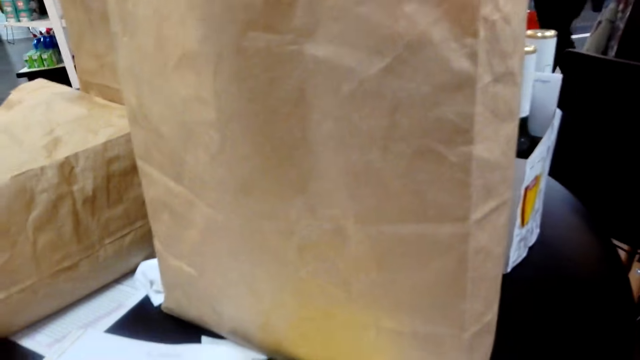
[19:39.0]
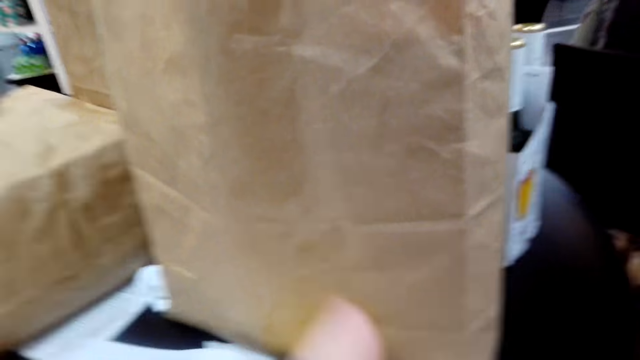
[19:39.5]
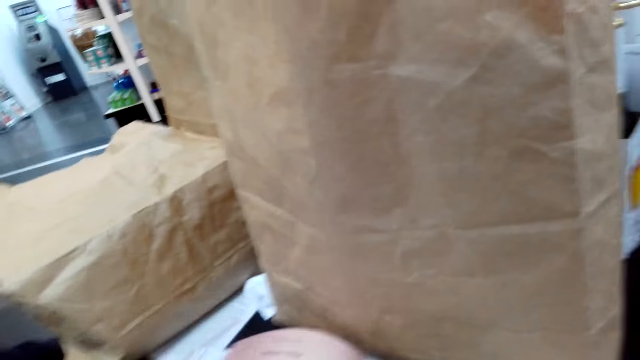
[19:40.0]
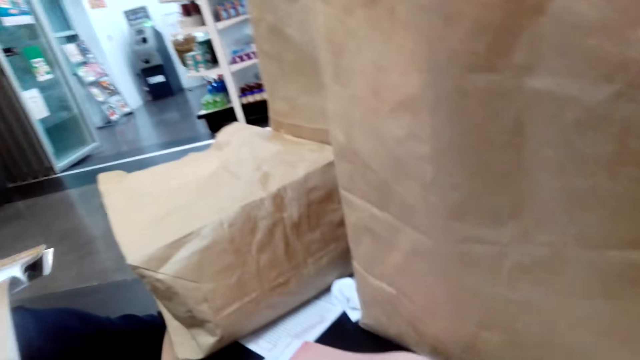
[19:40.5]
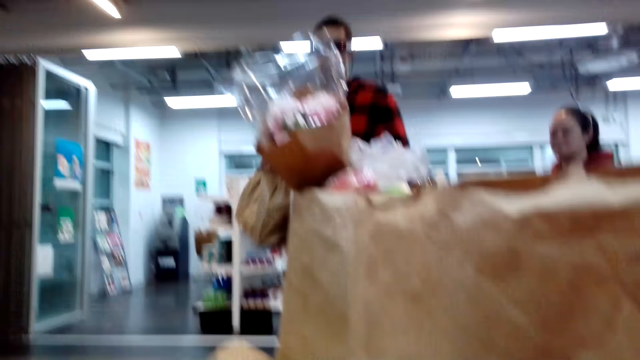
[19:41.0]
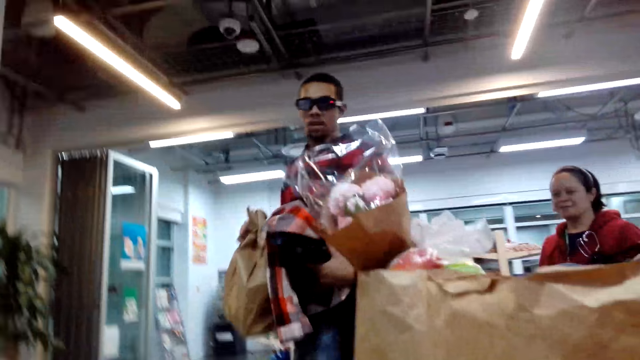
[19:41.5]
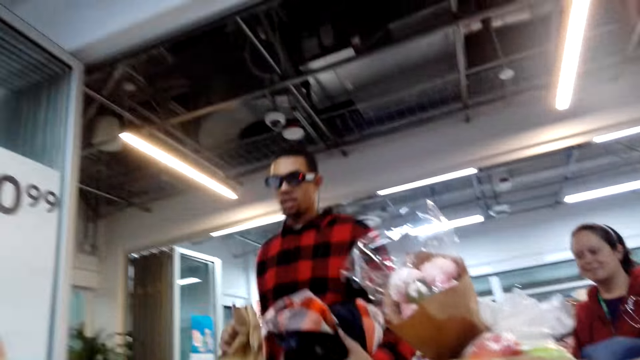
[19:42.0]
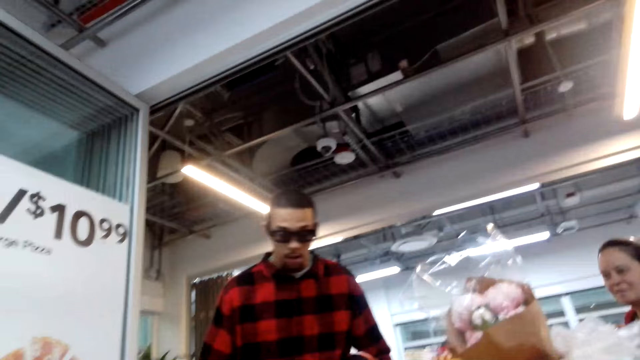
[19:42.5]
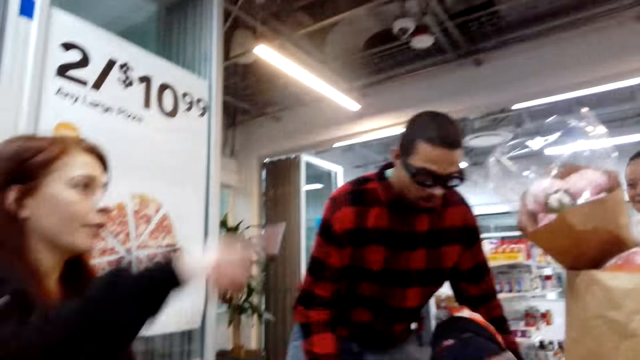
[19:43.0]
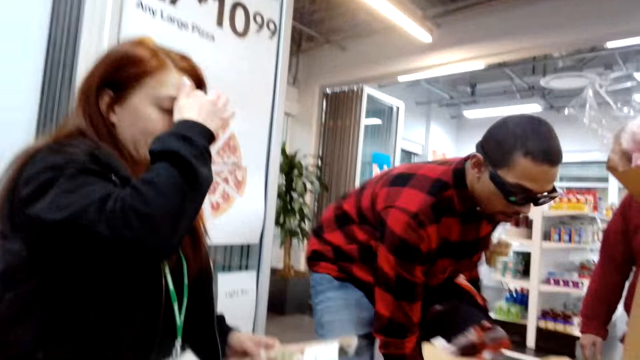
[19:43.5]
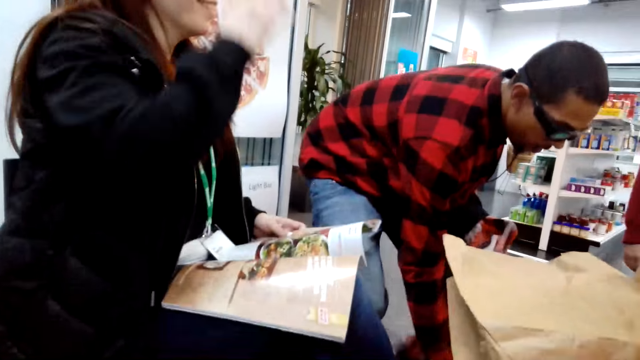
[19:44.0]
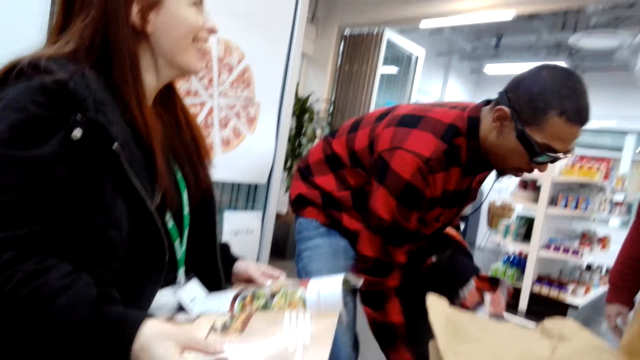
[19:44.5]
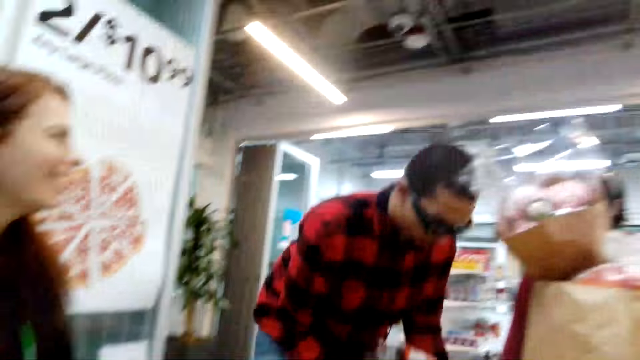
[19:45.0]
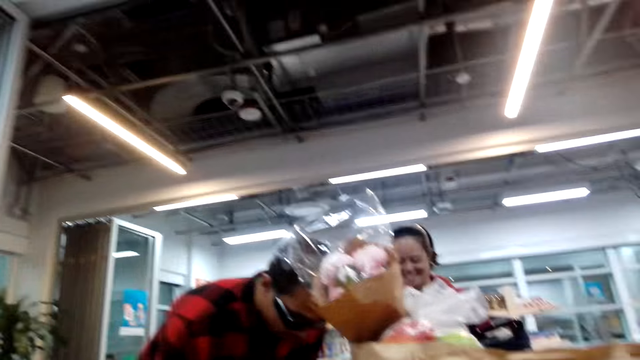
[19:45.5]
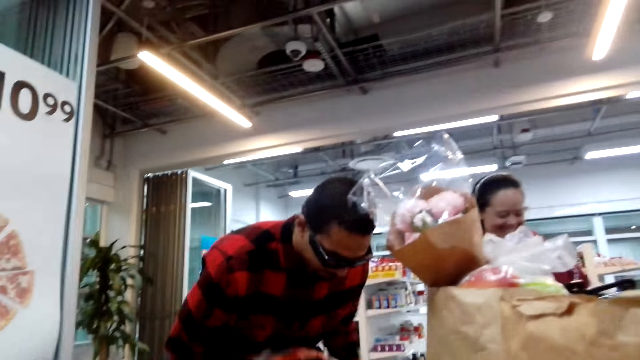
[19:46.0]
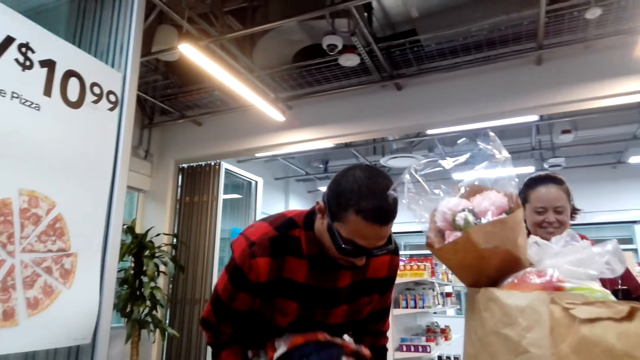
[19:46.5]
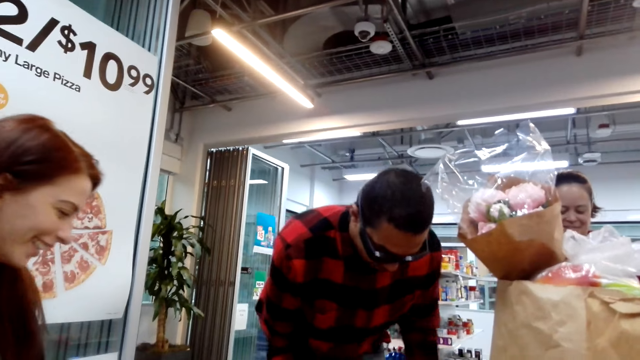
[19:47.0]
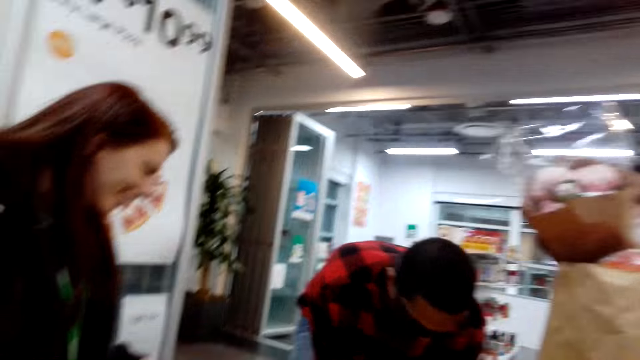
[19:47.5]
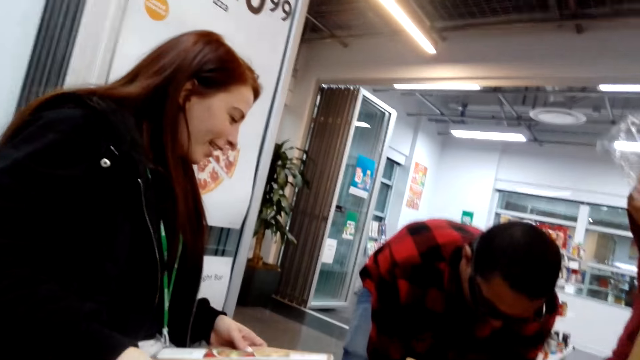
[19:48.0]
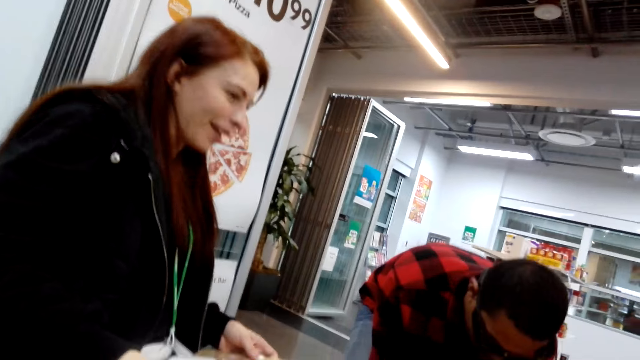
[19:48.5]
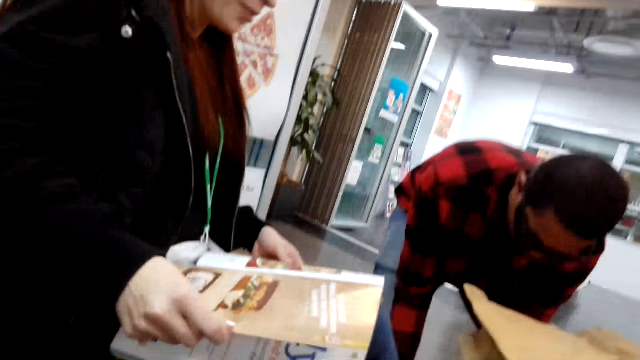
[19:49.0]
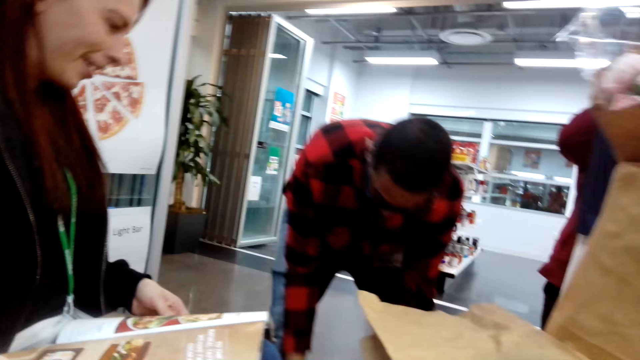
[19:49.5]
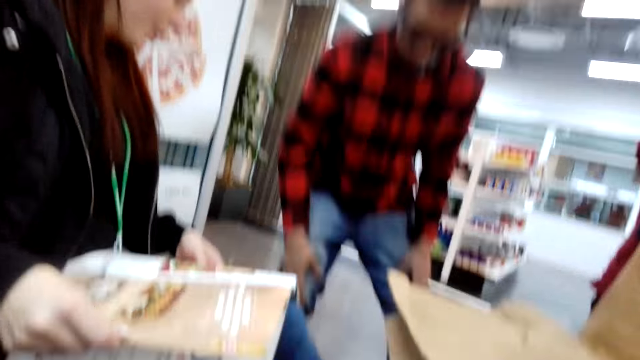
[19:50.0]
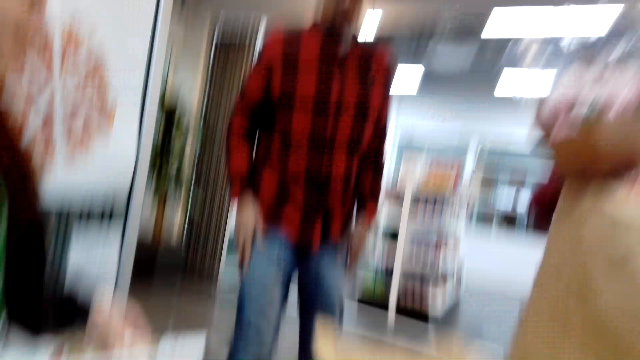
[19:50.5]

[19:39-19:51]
The camera wearer flips through the magazine. They converse with a man and a woman. A person holds the clothes. Another person stands next to the first person.

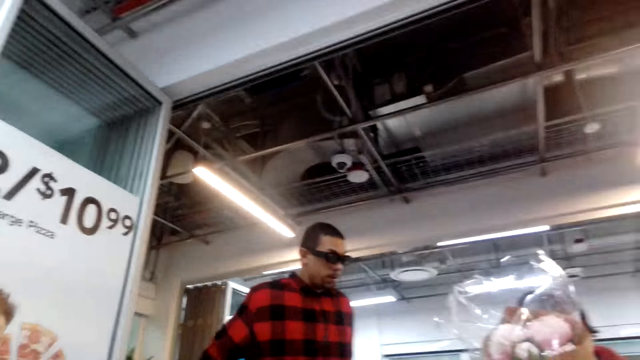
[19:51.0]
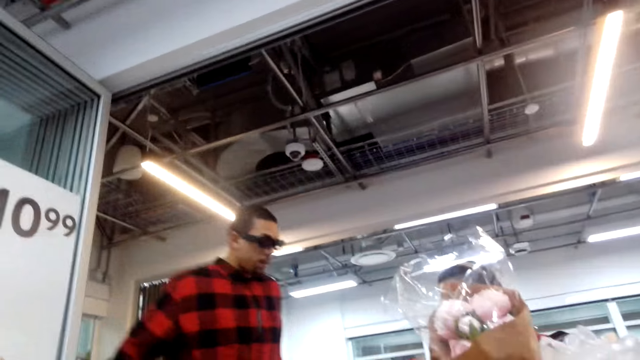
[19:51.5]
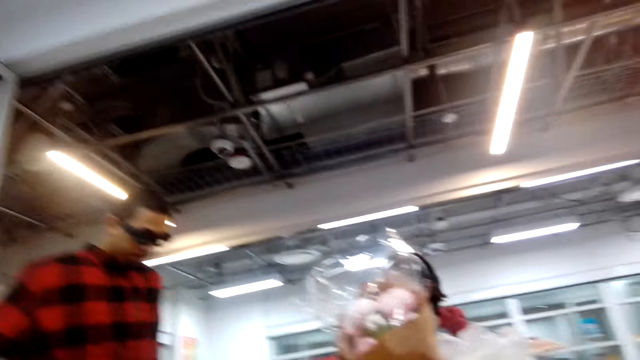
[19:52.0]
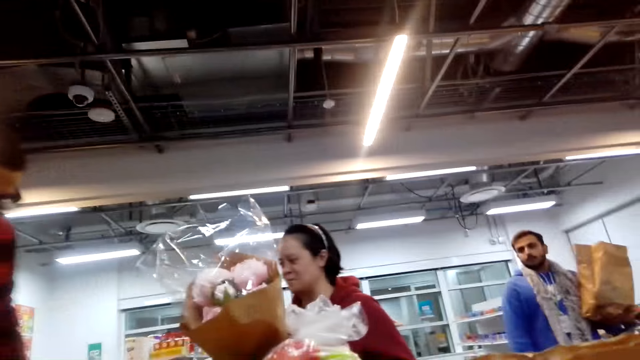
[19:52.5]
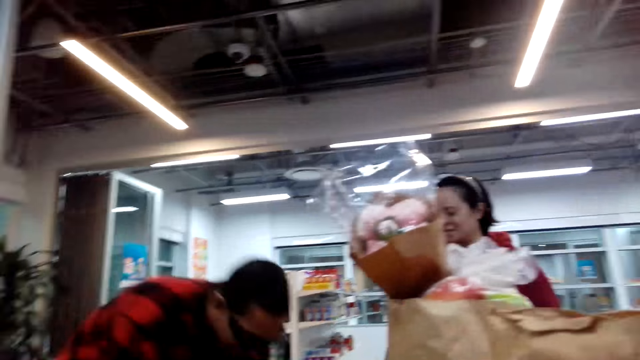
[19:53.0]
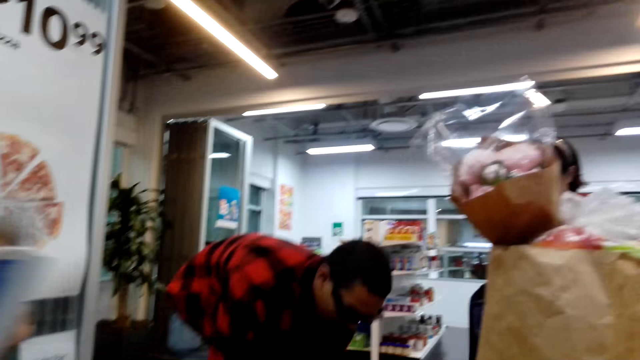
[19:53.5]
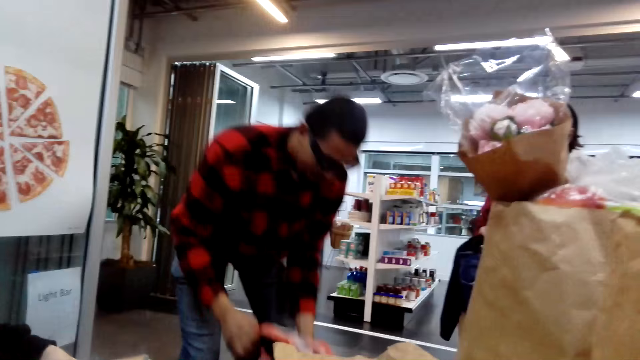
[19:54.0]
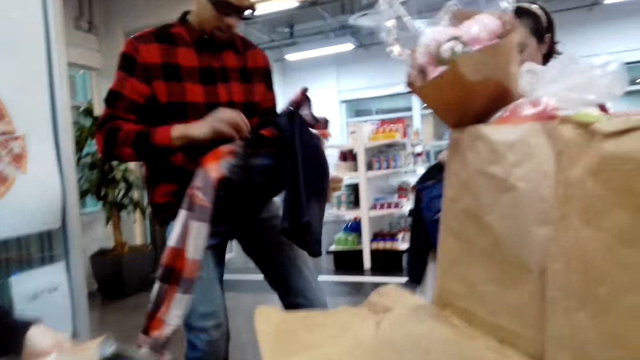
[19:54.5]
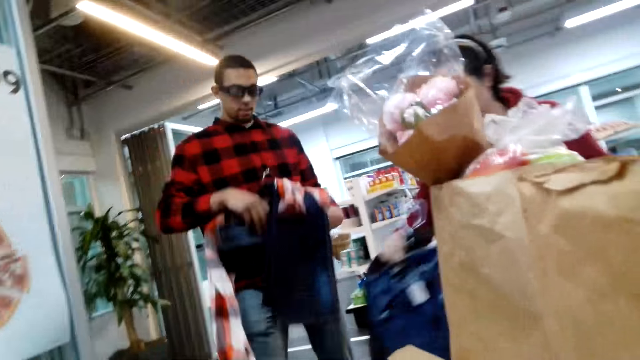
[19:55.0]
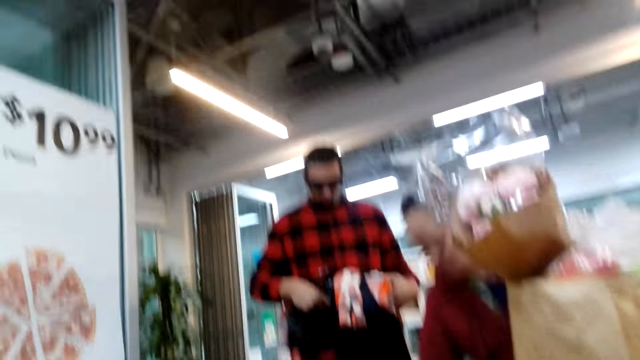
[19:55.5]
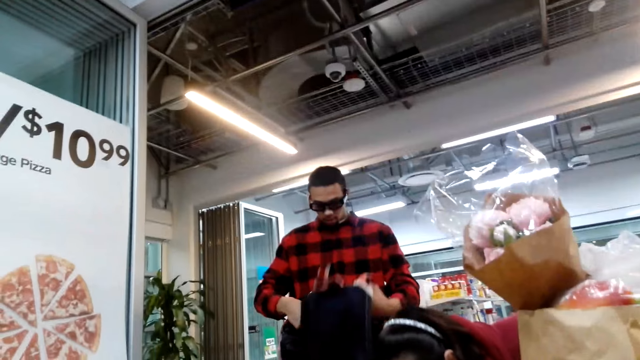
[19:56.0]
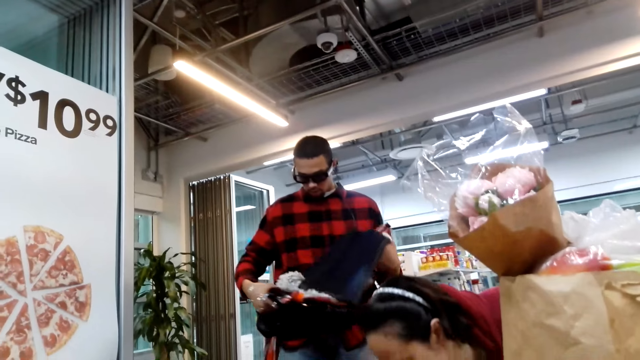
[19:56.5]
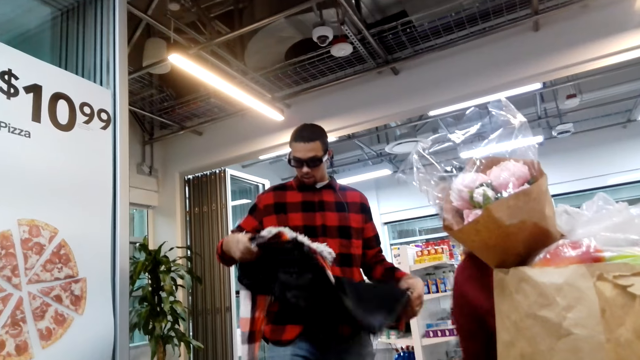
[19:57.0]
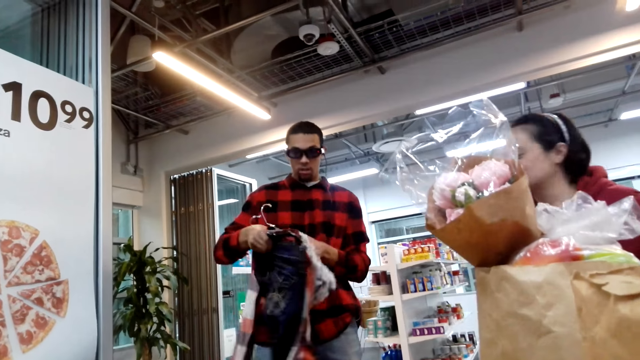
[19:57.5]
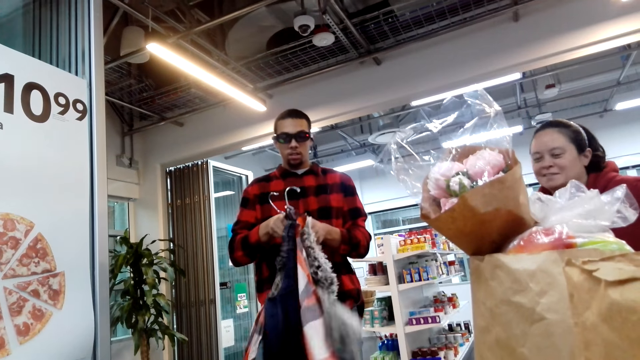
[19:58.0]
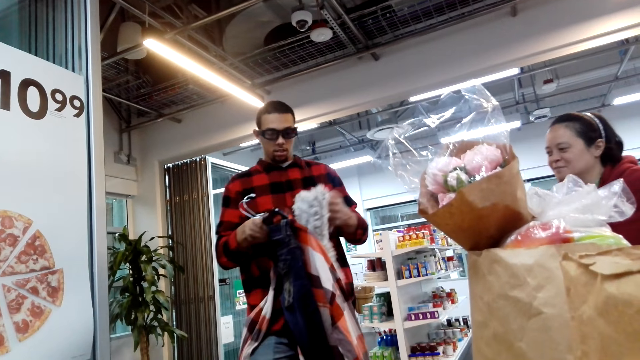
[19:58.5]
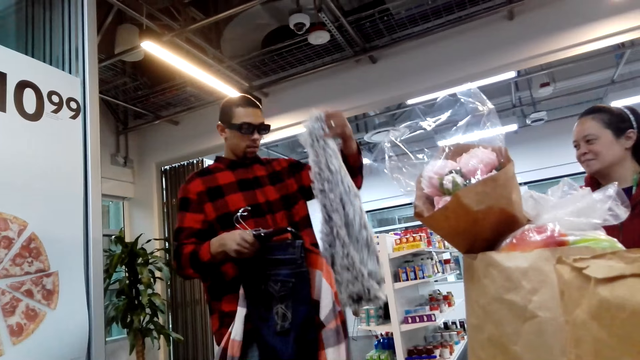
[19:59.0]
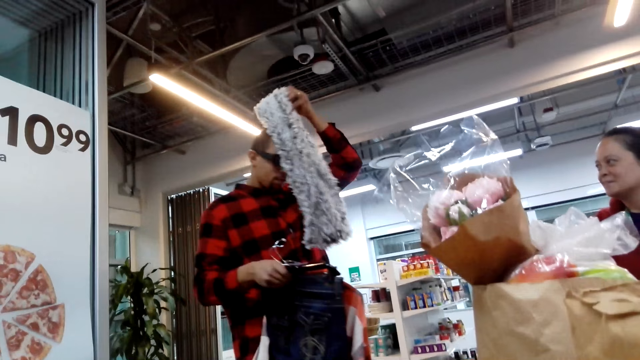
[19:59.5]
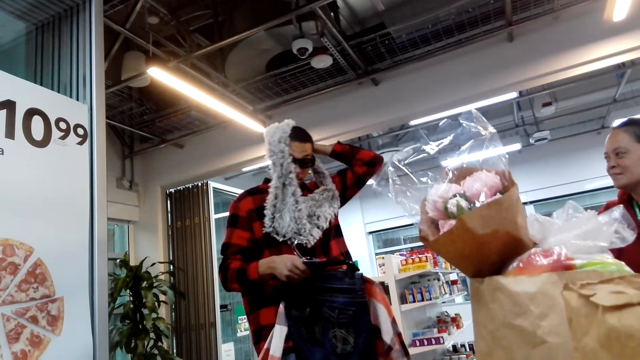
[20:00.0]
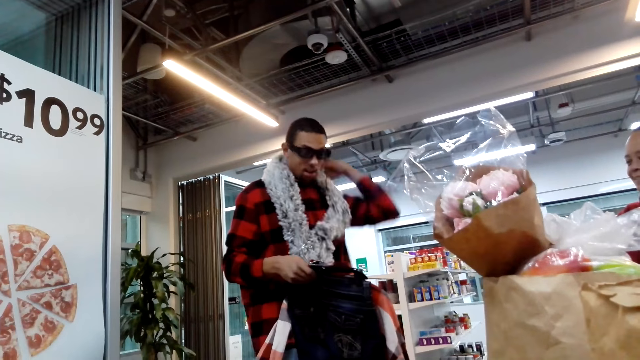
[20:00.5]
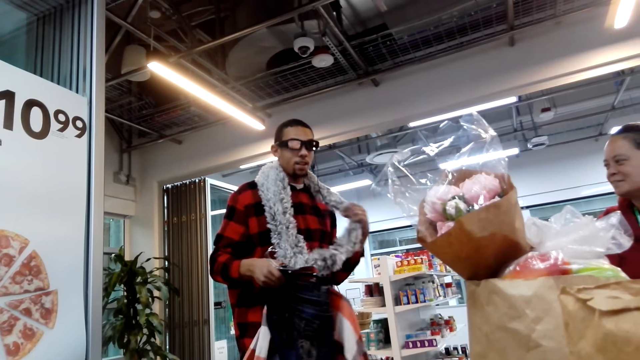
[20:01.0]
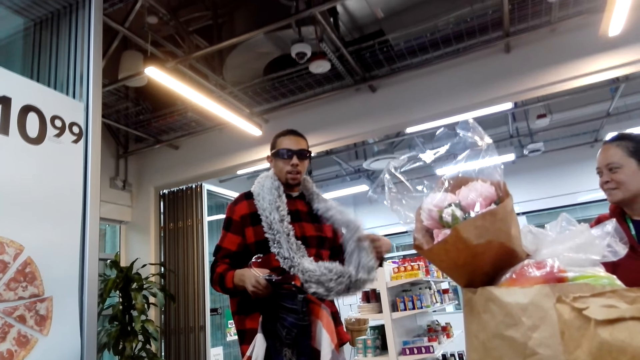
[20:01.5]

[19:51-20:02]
A man holds the clothes. A woman puts the clothes down. The man holds the clothes. The camera wearer converses with the man. The man wears a scarf and holds the fur.
